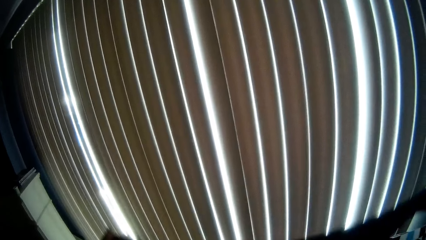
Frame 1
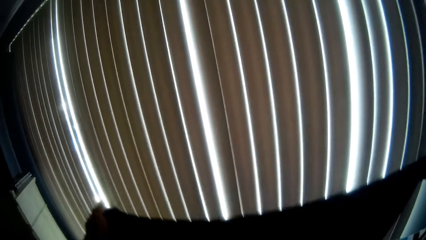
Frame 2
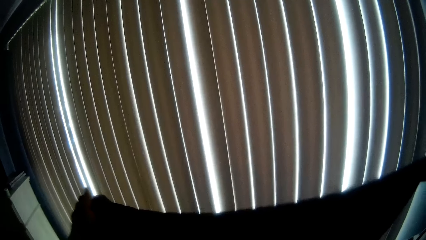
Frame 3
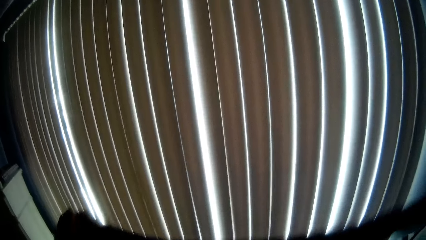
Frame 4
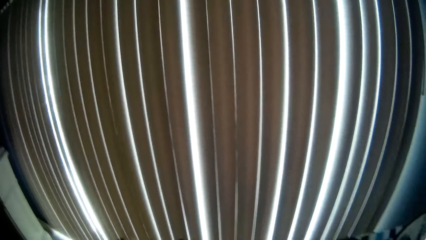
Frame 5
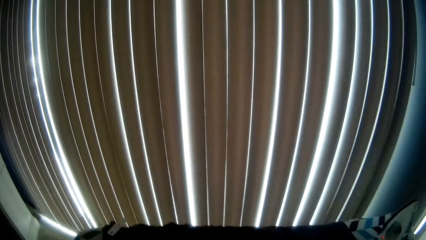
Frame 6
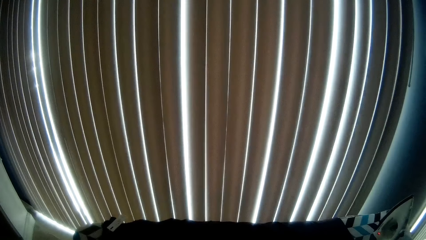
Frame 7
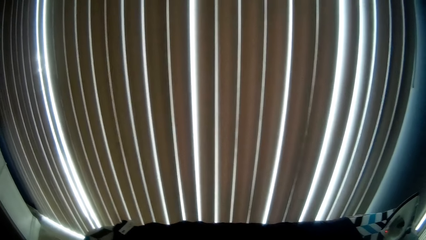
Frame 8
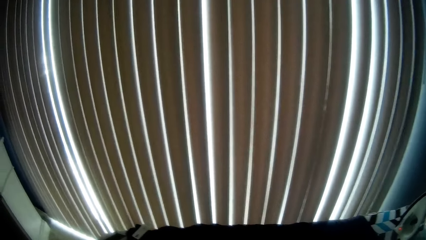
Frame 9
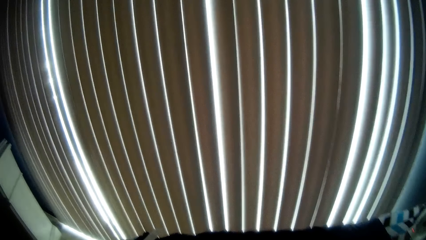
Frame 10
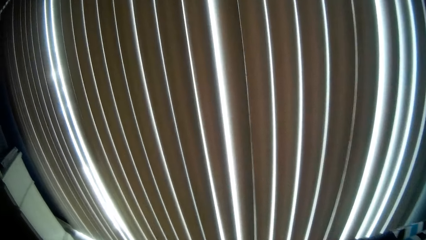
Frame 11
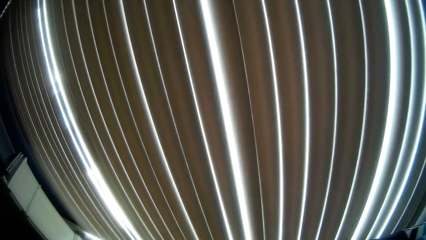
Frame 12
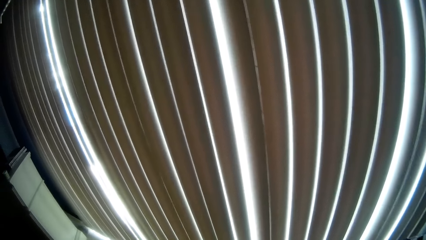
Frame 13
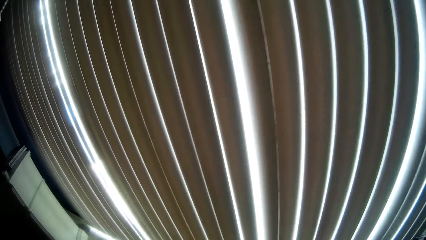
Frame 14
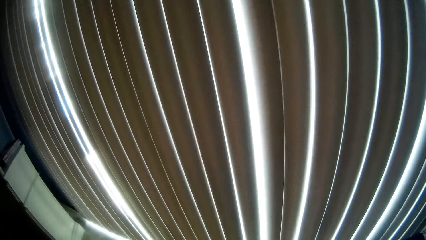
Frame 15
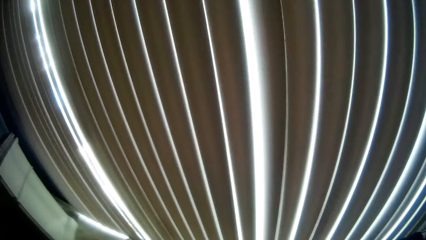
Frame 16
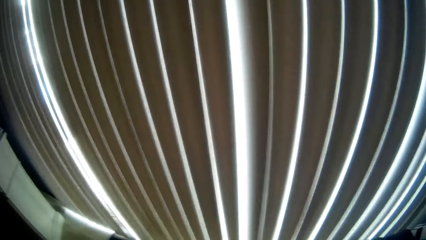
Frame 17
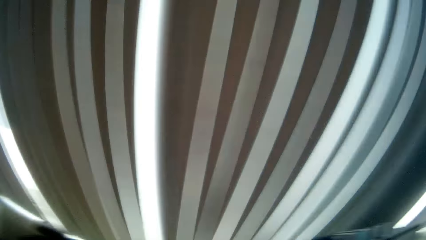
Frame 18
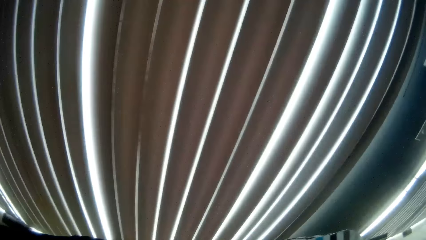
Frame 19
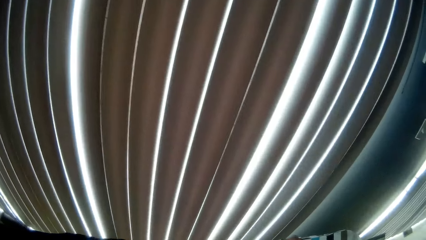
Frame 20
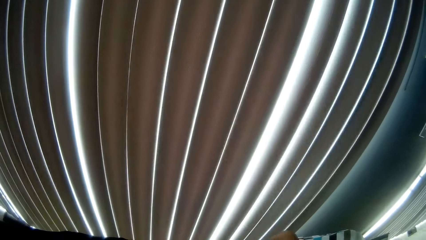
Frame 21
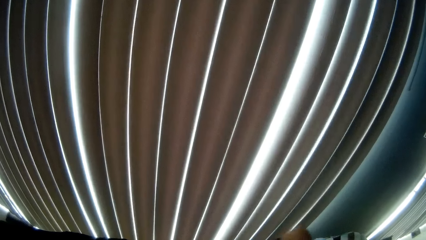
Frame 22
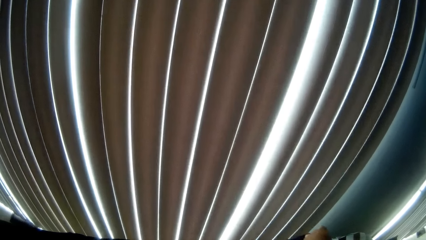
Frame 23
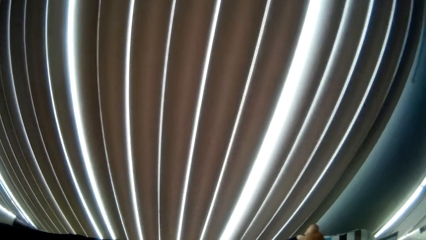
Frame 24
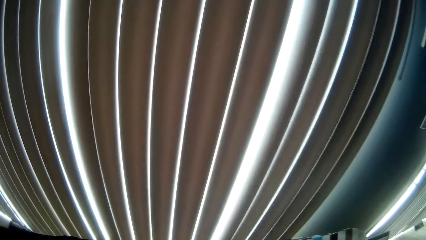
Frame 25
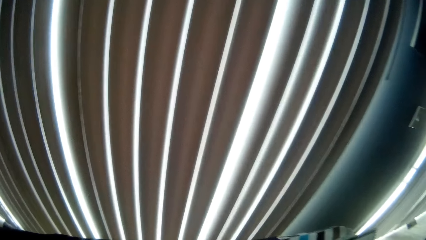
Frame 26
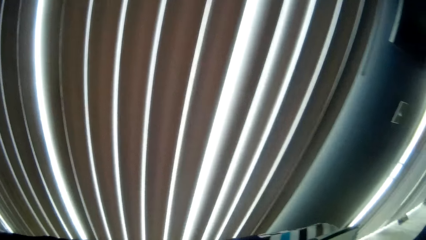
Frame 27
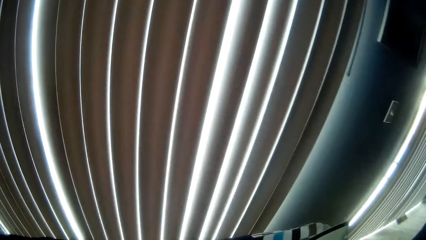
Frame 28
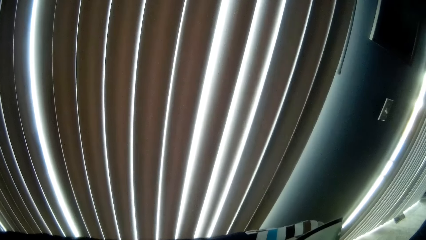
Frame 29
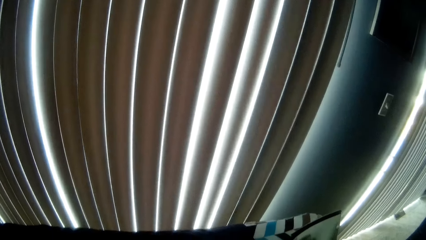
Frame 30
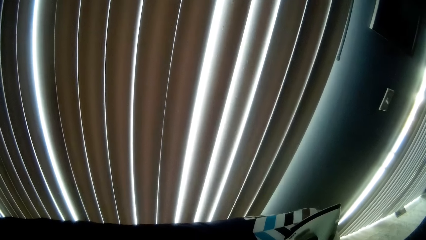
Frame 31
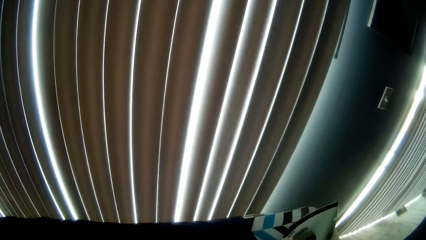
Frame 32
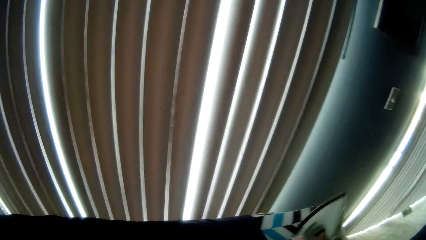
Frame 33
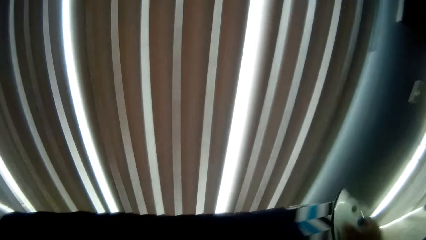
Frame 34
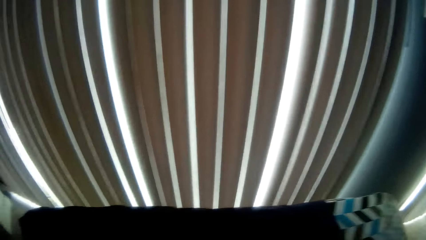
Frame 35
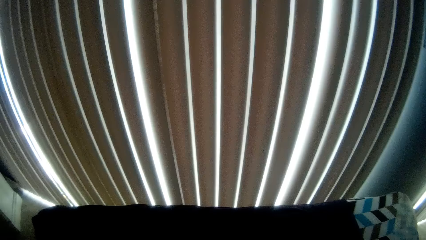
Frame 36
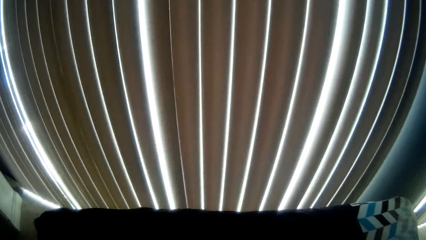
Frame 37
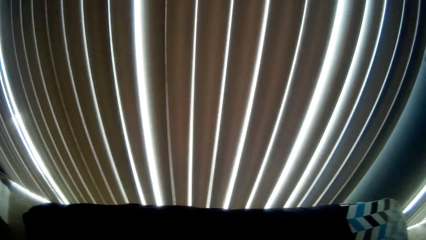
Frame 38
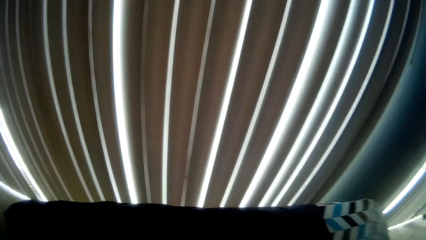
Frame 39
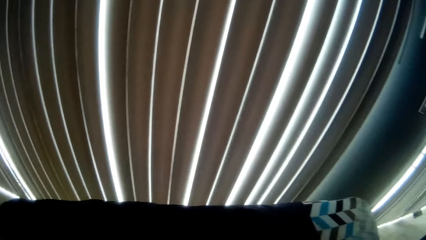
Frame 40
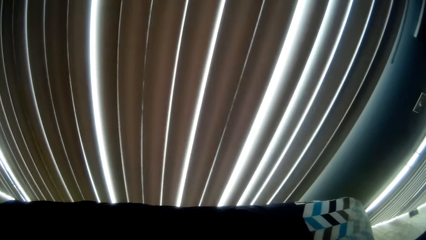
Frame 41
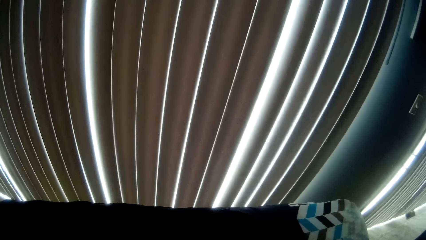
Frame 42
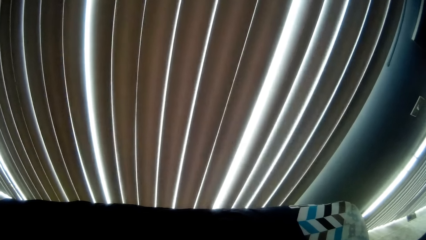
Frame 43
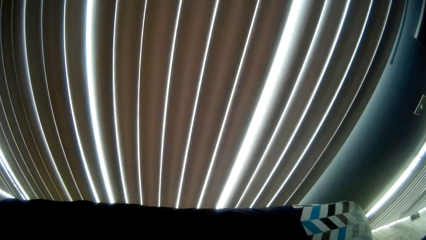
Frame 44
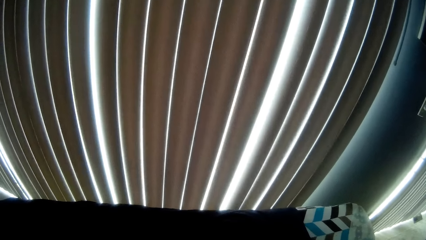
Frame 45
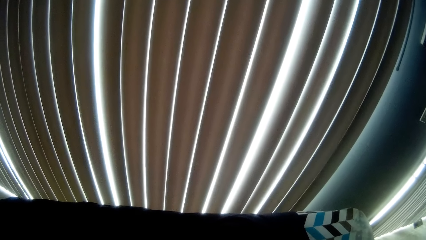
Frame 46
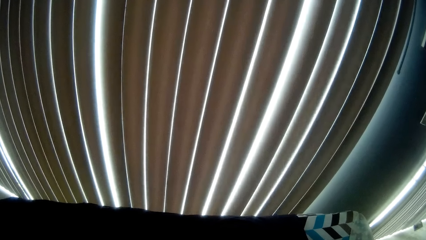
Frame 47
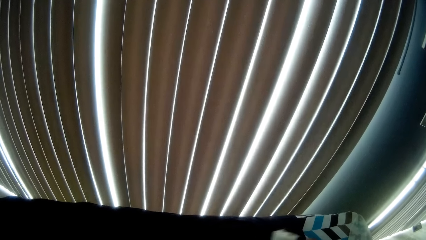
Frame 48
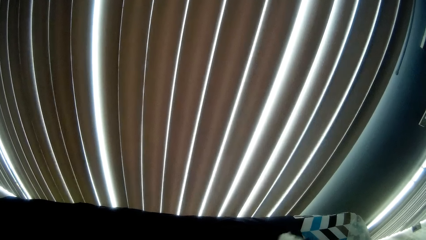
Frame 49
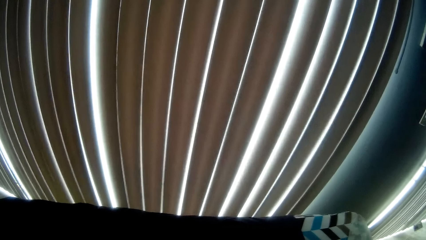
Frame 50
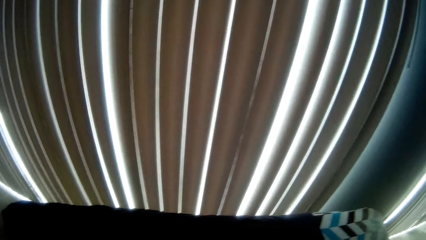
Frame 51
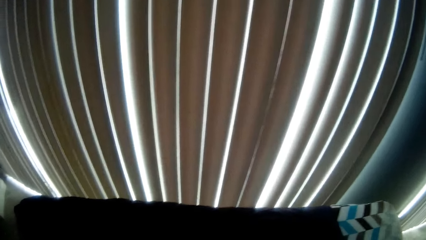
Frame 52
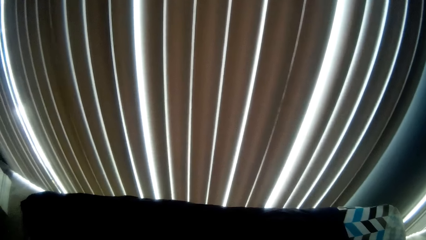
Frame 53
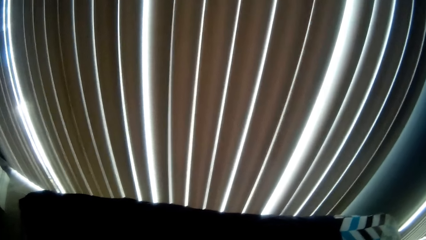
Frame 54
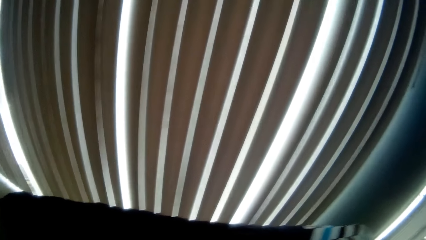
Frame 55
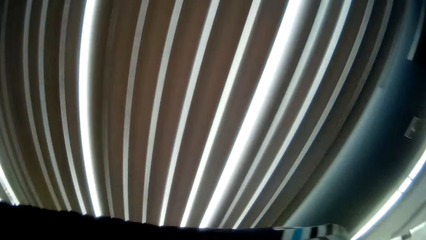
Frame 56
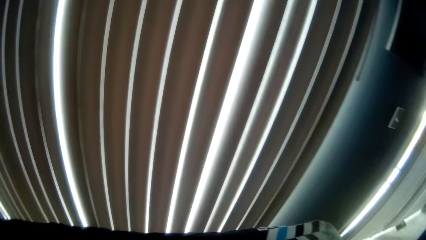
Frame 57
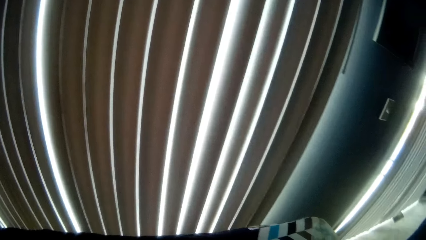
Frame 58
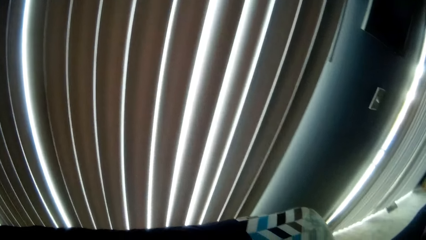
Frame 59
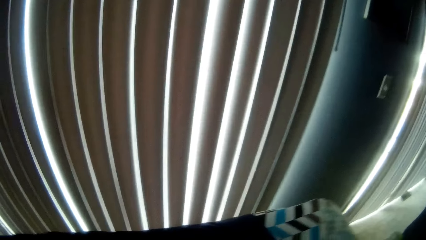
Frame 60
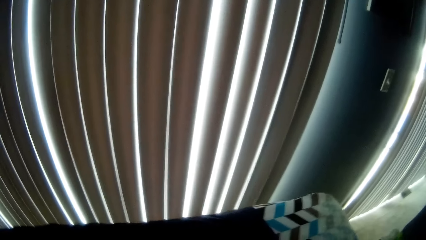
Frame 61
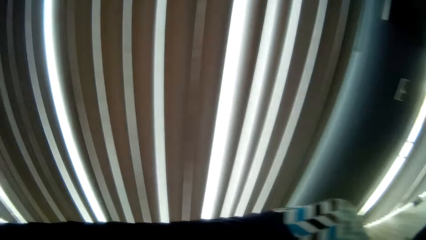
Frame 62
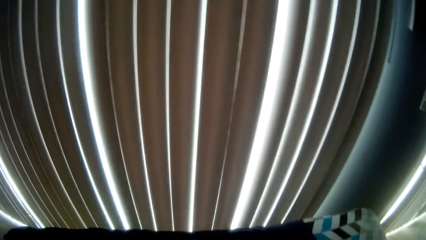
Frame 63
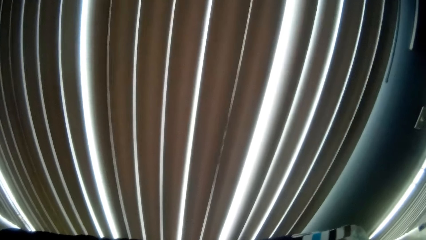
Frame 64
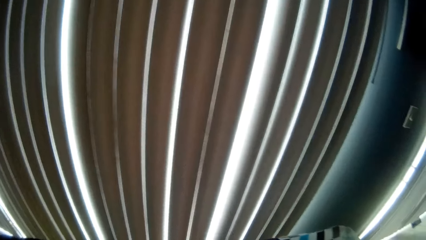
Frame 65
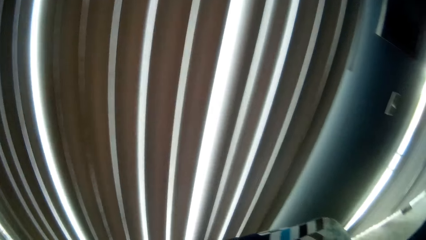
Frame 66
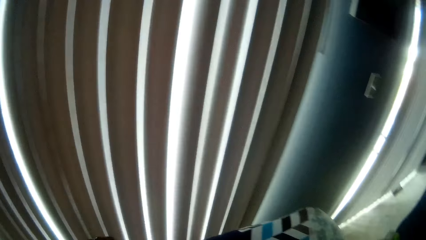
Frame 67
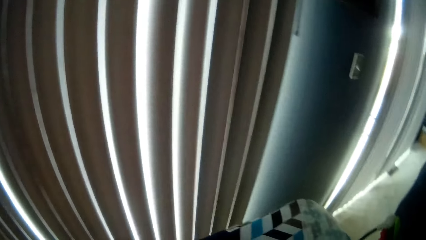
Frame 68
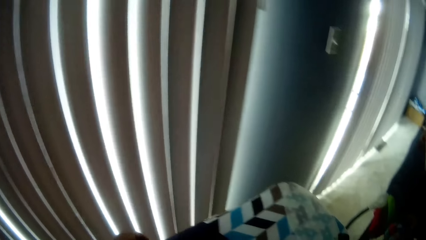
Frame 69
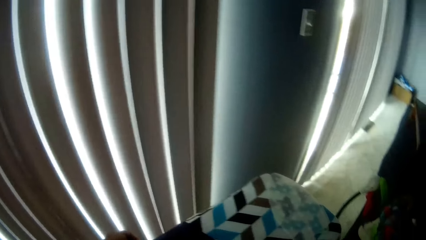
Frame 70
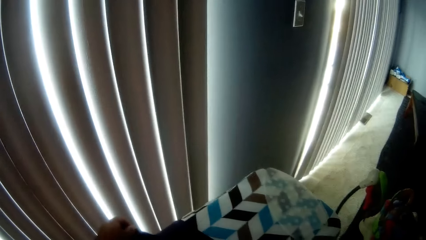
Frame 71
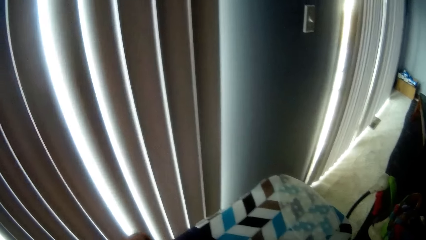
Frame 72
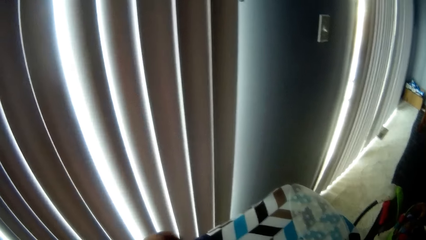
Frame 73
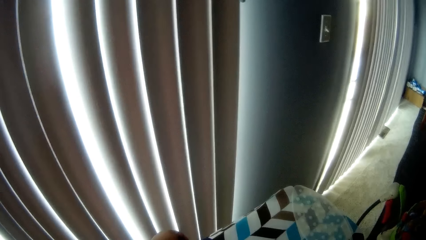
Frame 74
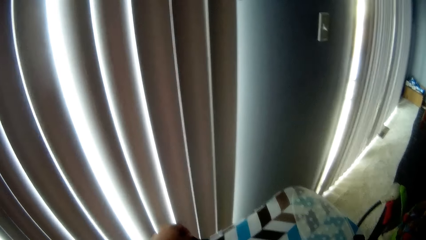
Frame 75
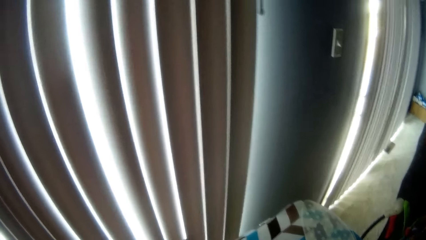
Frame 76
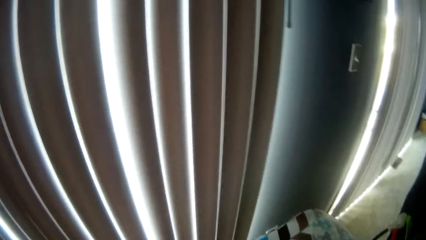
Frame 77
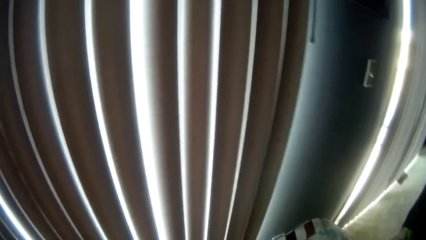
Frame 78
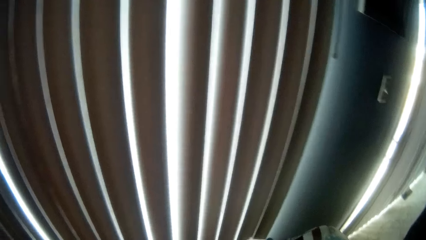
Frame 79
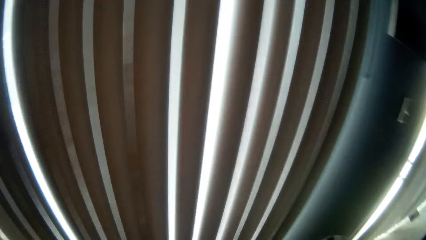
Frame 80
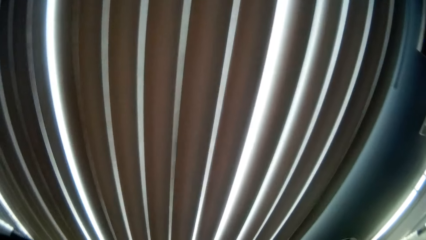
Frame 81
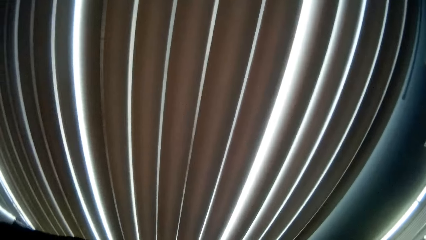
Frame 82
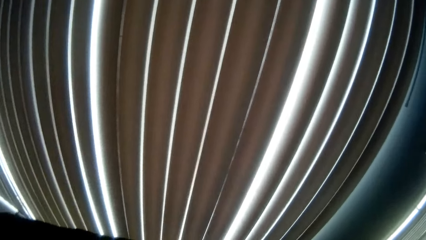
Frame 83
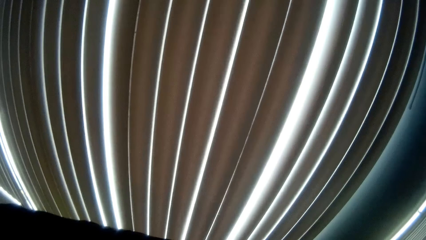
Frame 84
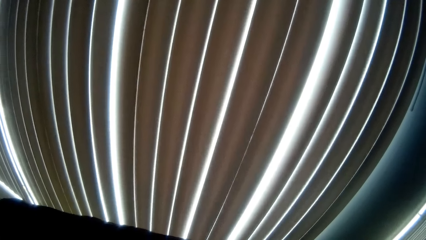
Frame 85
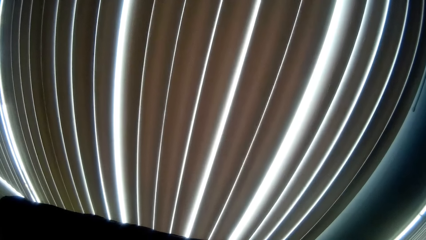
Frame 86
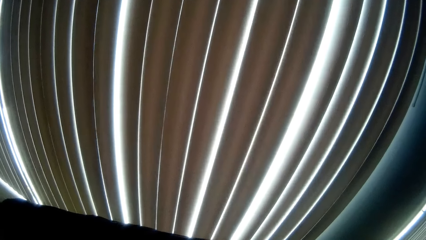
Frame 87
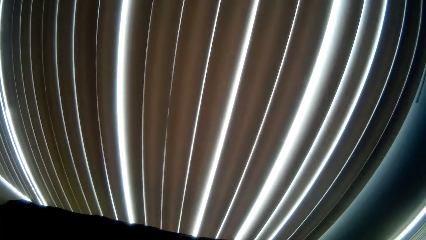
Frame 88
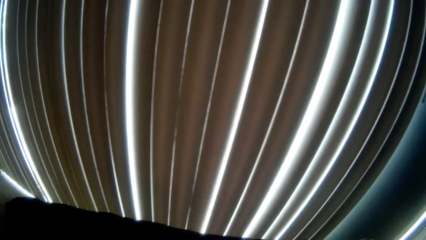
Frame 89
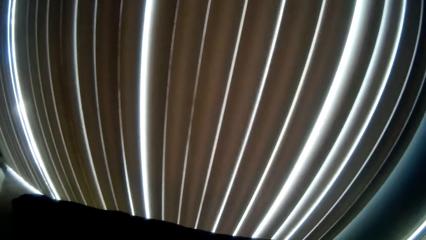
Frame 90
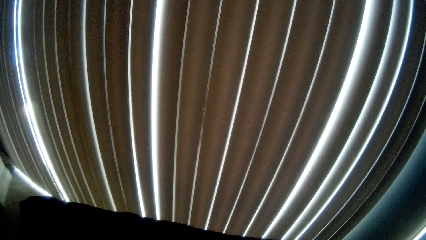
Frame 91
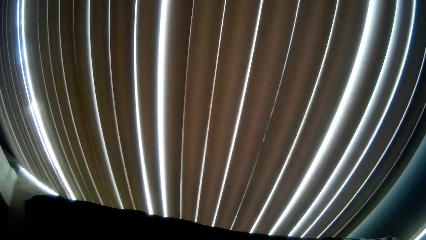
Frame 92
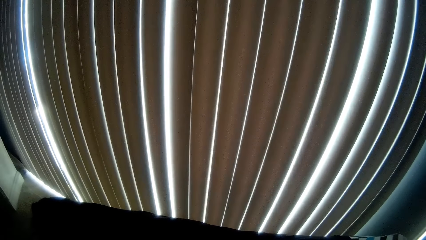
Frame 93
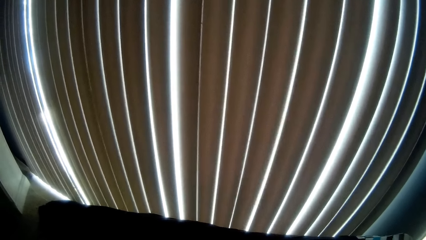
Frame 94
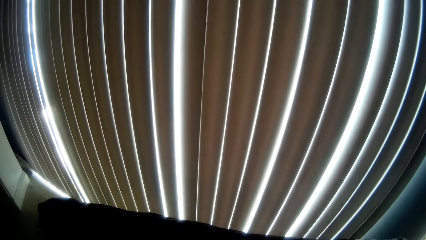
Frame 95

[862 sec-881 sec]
The camera wearer adjusts the shirt with both hands. He picks up the iron with his right hand. He irons the shirt. He adjusts the shirt. He talks.
